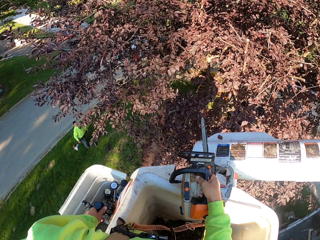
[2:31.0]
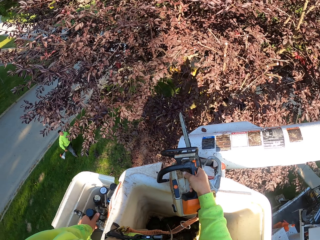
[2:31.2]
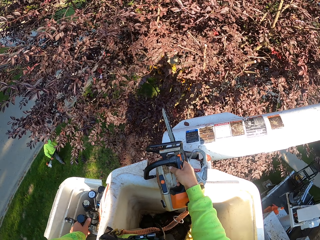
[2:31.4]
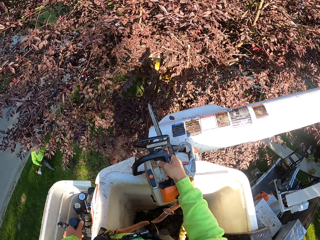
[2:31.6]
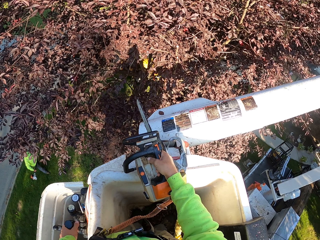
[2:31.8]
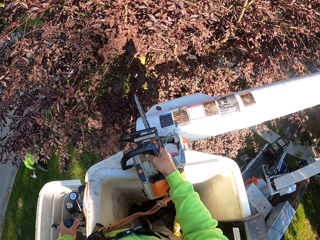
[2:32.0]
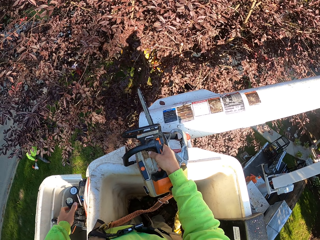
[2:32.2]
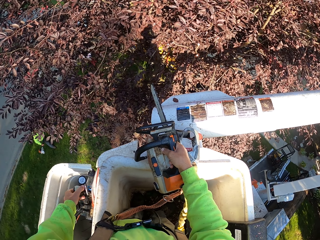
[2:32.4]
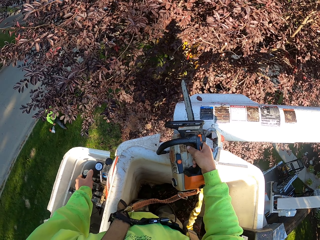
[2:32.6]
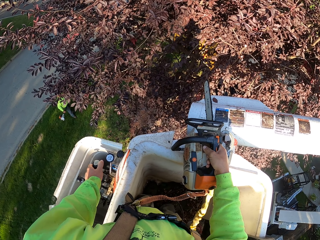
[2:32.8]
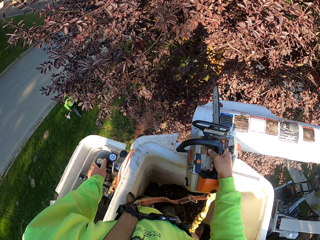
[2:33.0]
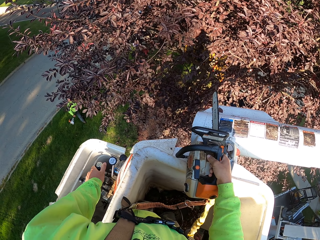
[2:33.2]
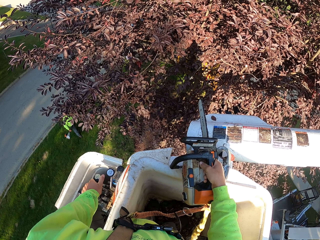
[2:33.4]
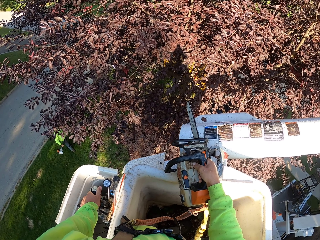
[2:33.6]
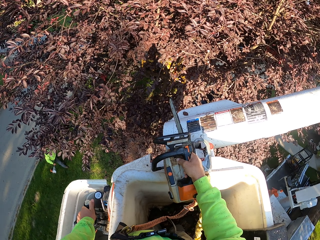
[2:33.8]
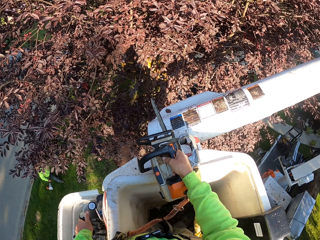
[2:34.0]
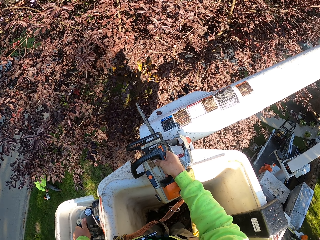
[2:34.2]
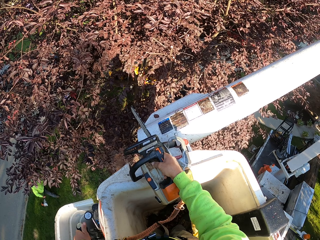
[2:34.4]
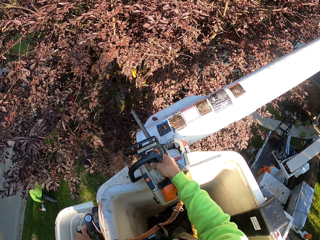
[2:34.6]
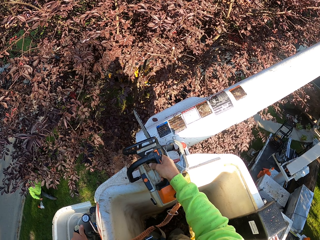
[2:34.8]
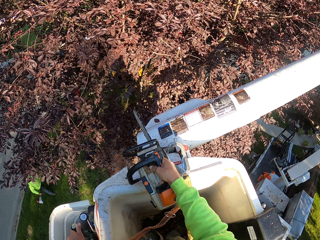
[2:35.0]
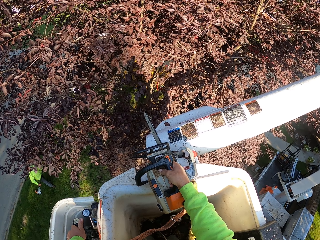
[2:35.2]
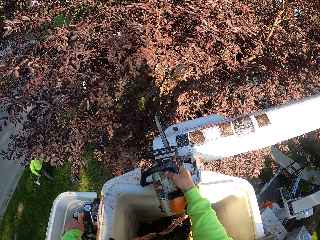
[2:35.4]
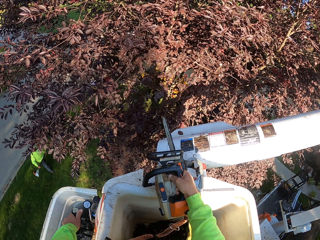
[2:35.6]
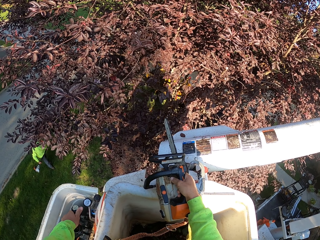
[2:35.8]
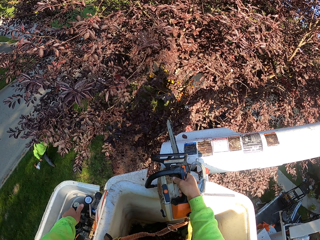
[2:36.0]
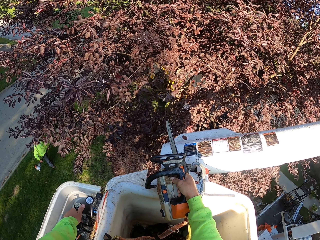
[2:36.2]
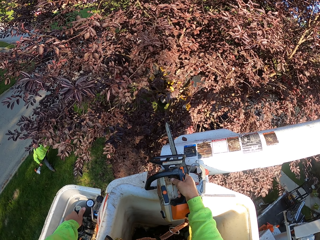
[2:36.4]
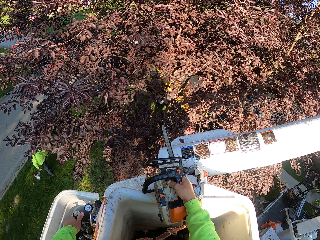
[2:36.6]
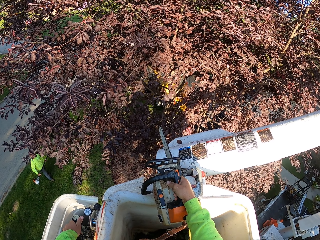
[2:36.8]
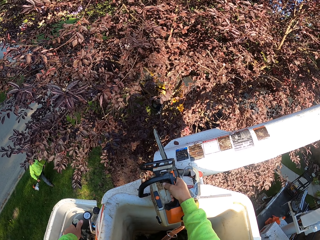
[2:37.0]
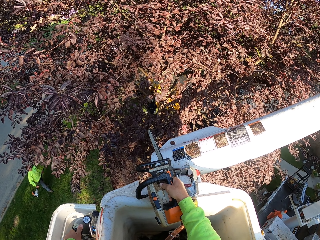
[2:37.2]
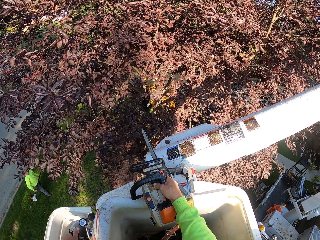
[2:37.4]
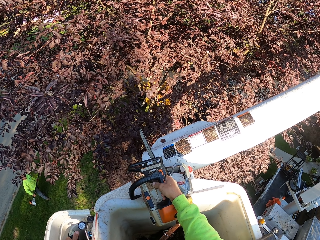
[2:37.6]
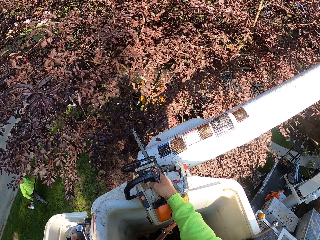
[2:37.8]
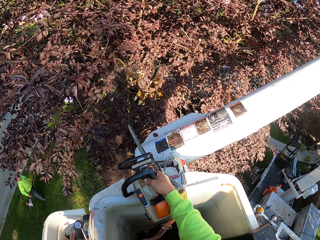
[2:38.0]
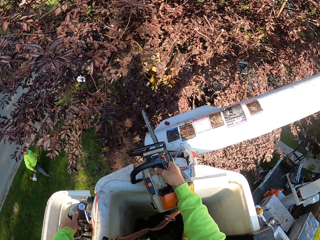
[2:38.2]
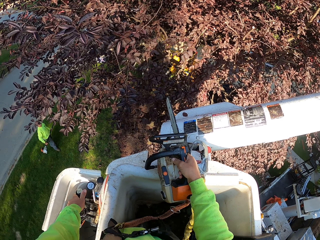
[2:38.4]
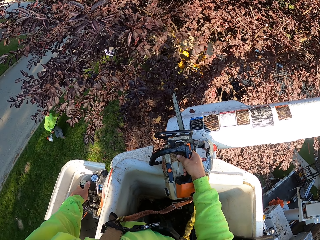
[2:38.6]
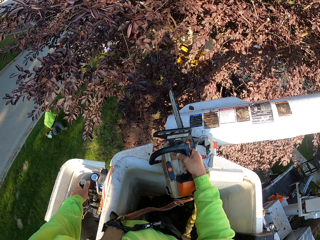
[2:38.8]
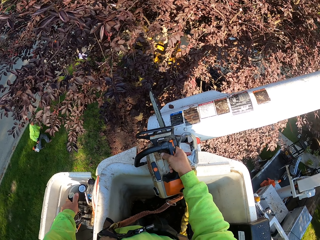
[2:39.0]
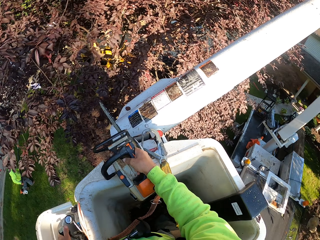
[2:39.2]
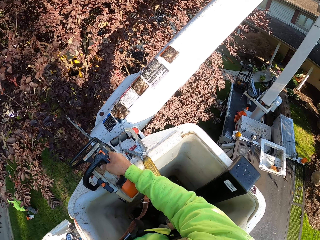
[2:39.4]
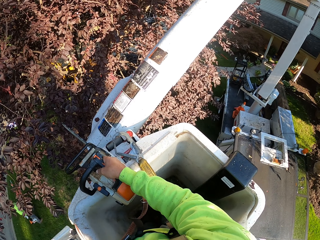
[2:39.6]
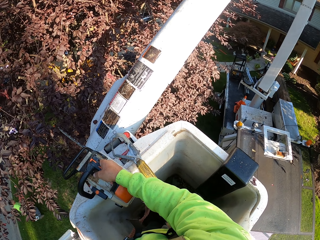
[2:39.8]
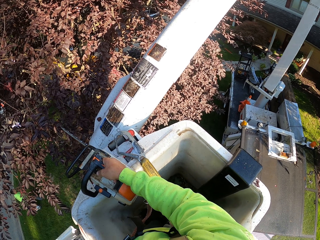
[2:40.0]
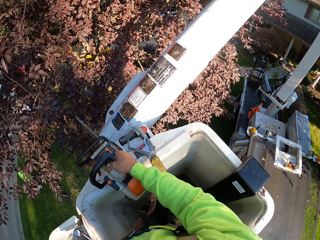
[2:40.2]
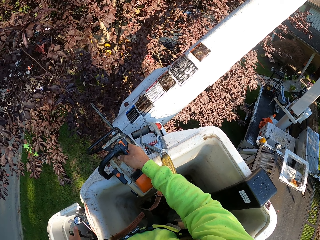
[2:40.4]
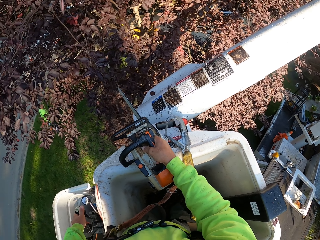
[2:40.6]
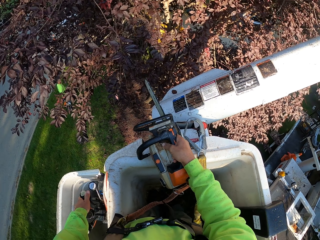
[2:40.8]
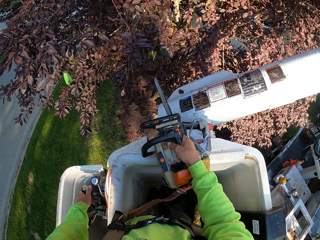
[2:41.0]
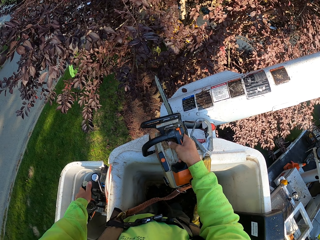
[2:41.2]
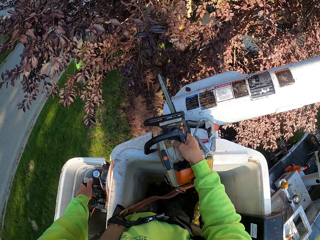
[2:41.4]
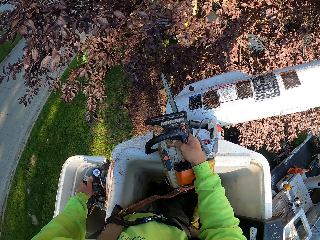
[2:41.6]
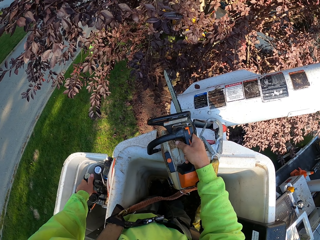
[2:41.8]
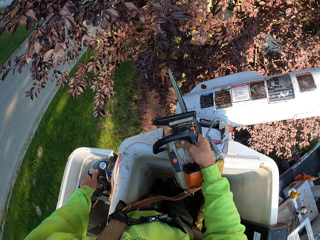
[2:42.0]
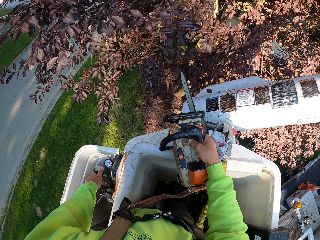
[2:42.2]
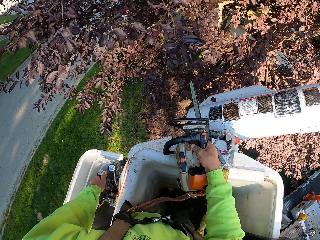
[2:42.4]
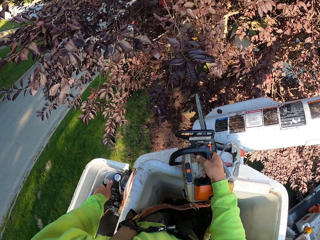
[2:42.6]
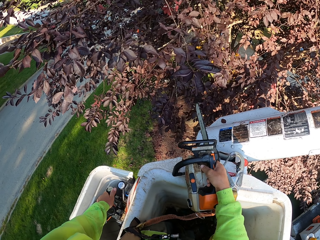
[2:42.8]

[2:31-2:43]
The camera wearer adjusts the crane. A man talks to the camera wearer. The camera wearer adjusts the crane.

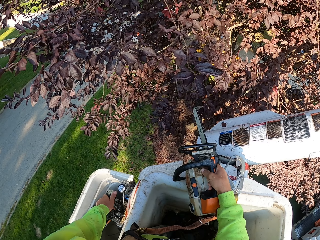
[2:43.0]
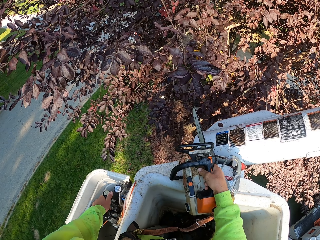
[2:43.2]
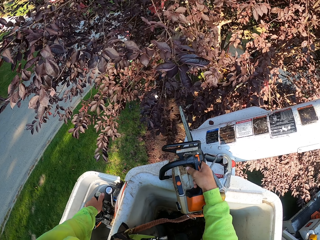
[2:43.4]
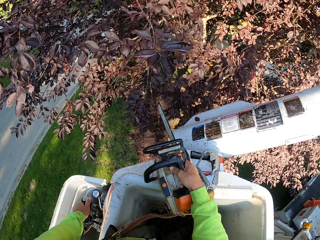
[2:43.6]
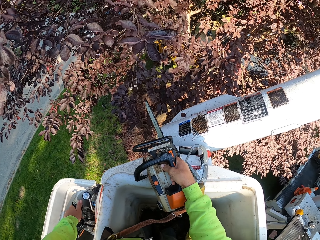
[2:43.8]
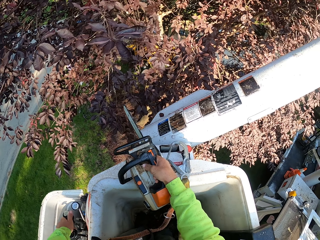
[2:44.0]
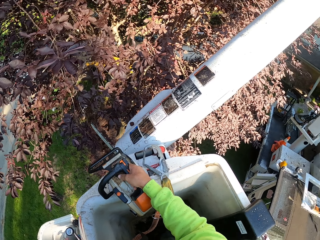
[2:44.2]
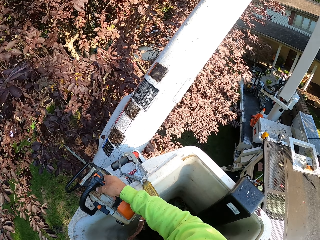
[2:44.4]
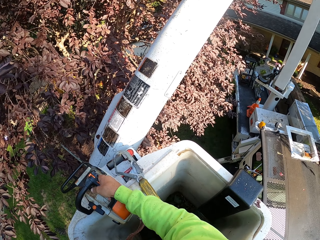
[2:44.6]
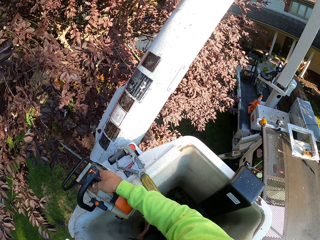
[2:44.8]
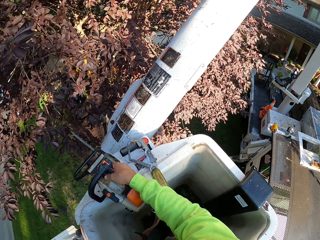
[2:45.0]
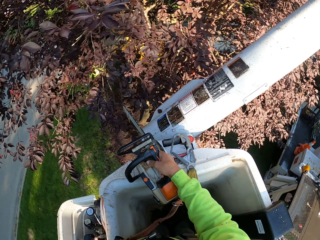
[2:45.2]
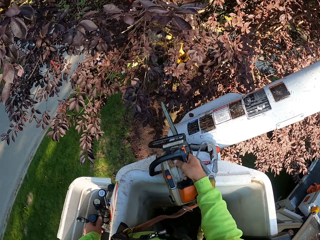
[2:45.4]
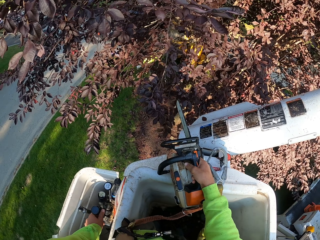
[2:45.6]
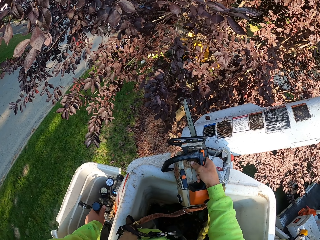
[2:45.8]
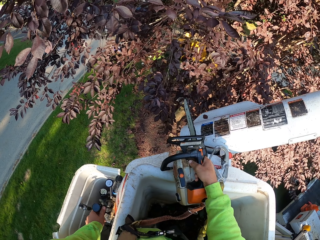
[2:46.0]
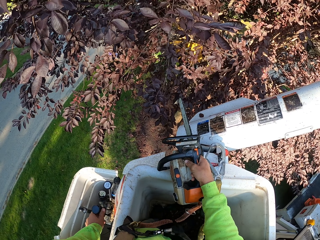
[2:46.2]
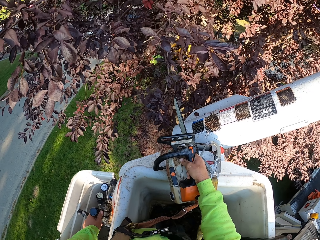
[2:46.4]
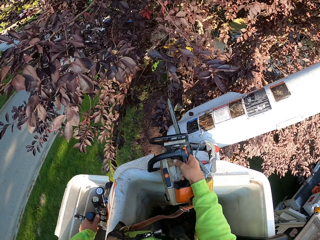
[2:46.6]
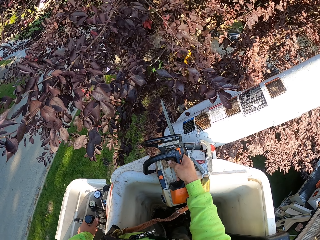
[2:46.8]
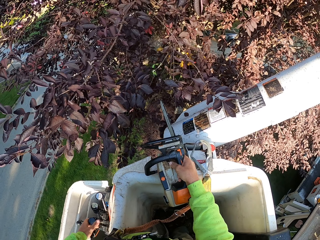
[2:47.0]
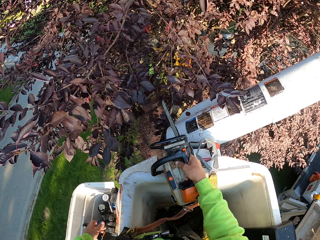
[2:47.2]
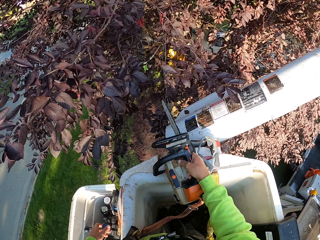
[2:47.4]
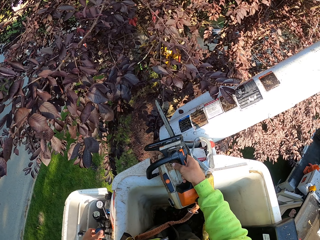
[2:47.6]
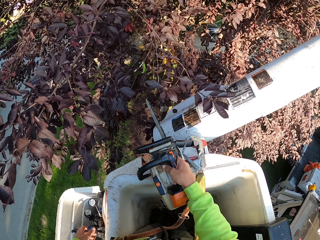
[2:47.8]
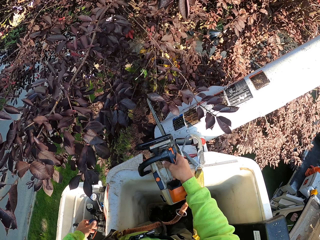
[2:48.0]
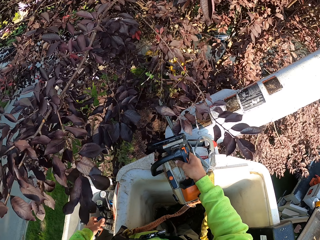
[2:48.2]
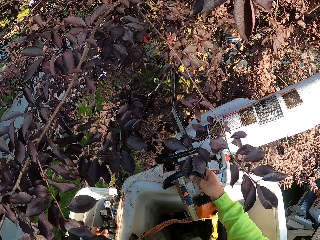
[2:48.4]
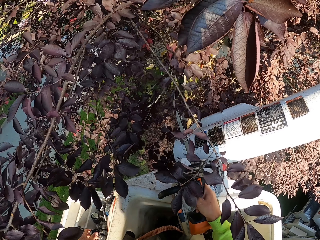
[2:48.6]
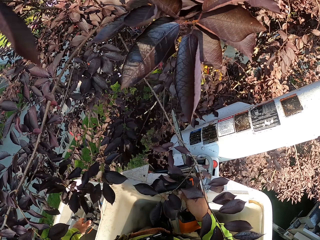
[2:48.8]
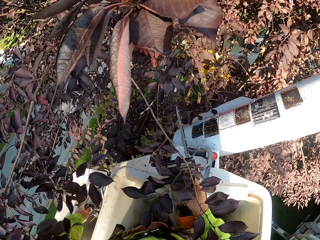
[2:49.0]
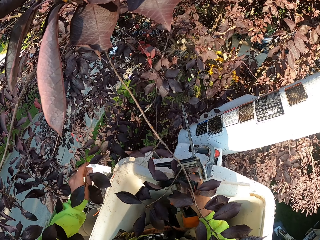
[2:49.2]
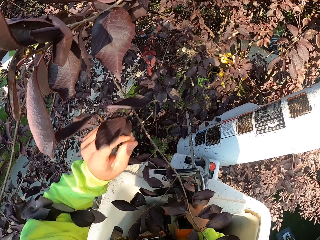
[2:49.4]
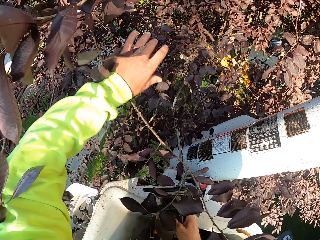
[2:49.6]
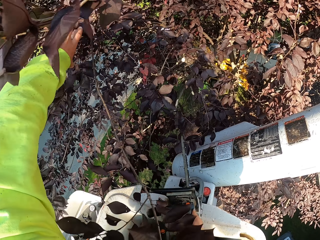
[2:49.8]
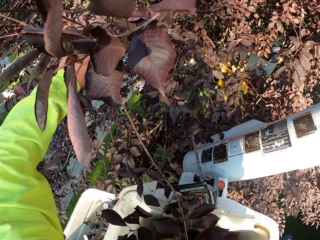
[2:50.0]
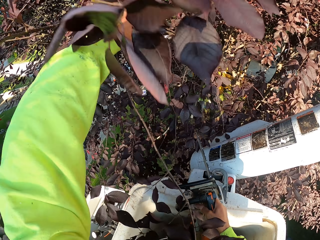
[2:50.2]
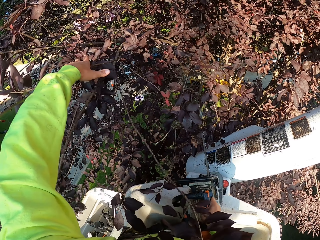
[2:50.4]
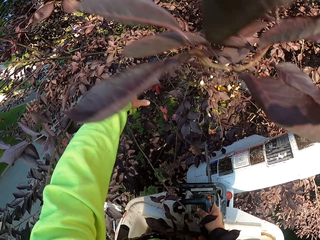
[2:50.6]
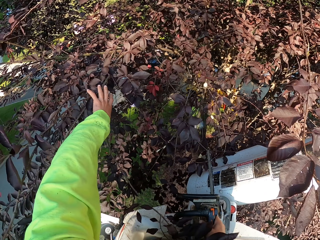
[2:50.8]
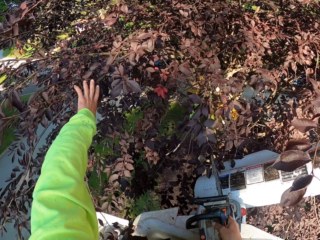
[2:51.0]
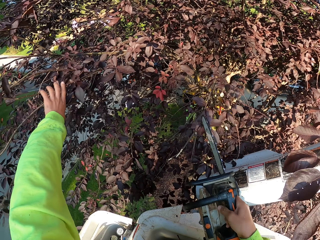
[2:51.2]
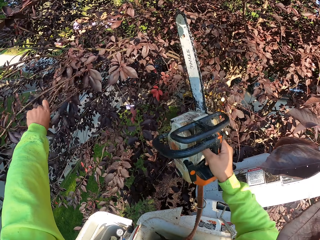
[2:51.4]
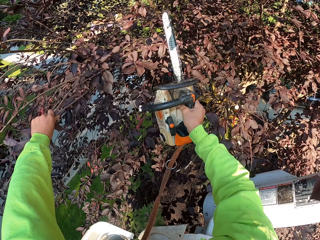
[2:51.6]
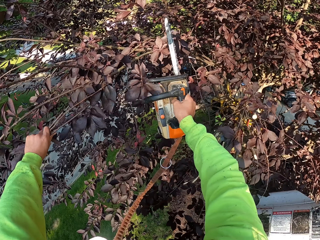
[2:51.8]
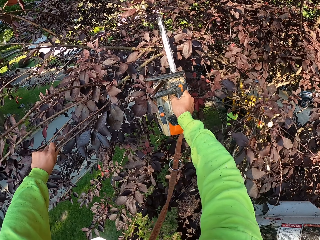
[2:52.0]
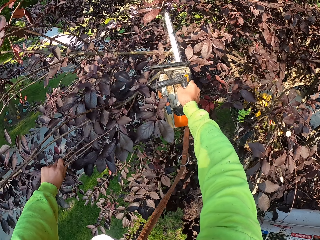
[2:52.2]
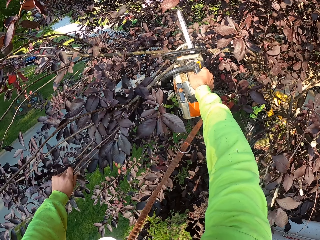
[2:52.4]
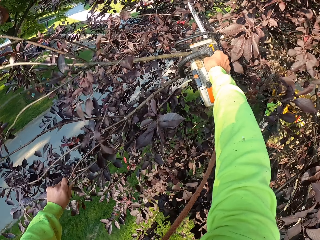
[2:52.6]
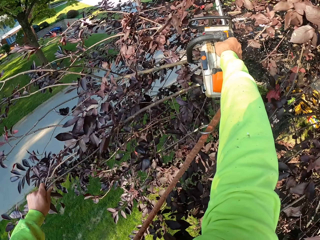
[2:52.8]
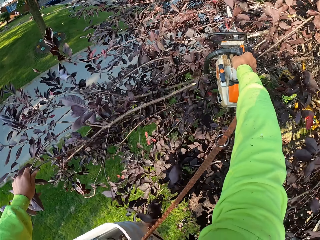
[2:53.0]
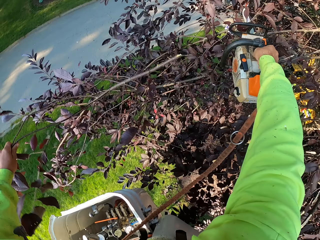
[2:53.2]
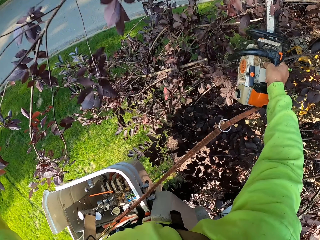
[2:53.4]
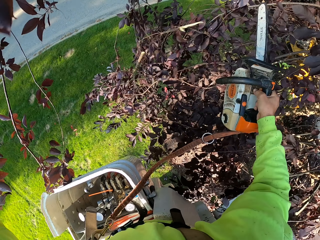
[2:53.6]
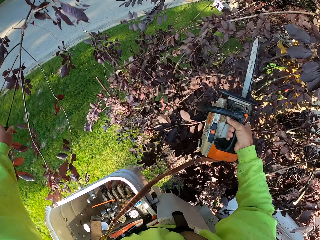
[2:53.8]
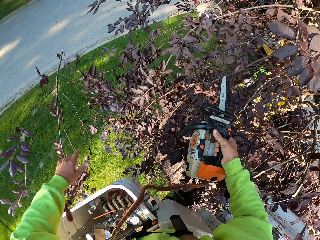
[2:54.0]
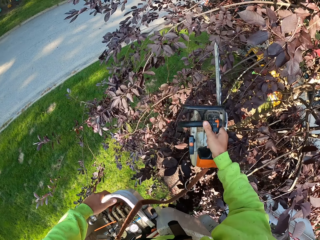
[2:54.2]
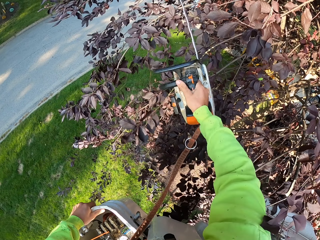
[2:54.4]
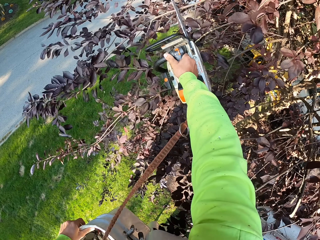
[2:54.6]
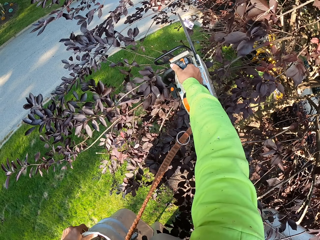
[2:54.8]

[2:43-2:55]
The camera wearer removes his left hand from the control of the man lift. He holds a branch of leaves with his left hand. He cuts the branch of leaves in his left hand with the chain saw in his right hand. He throws the branches on the ground.
